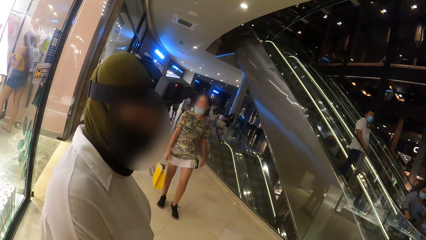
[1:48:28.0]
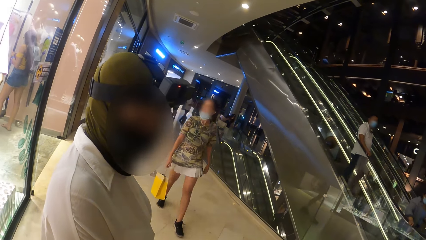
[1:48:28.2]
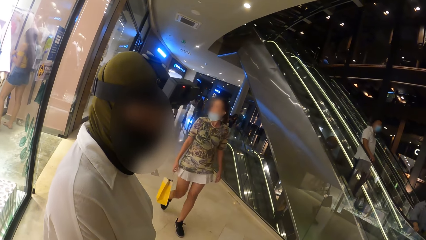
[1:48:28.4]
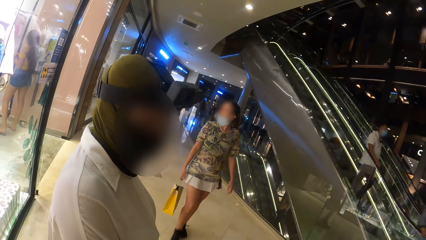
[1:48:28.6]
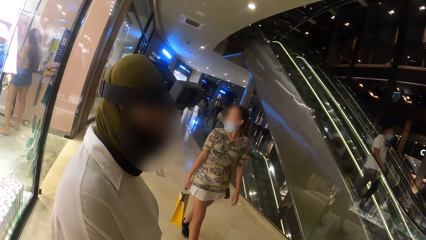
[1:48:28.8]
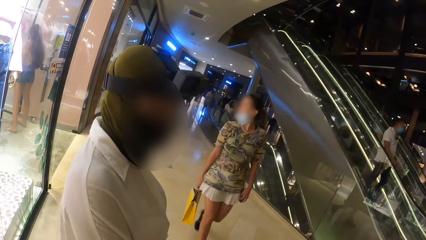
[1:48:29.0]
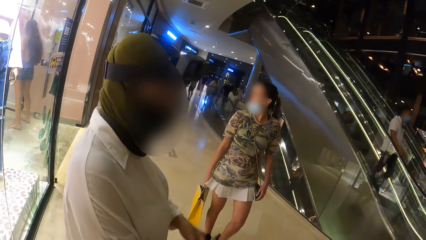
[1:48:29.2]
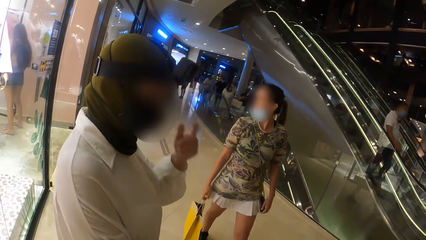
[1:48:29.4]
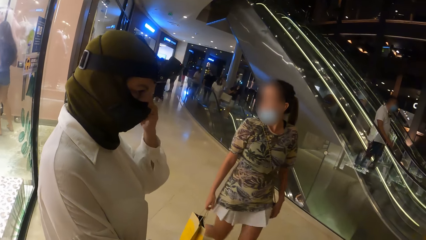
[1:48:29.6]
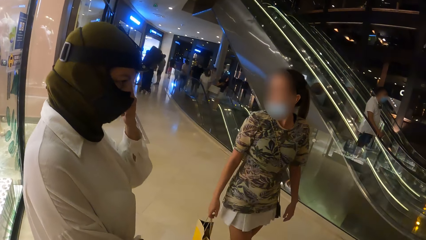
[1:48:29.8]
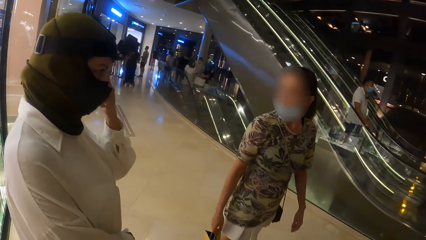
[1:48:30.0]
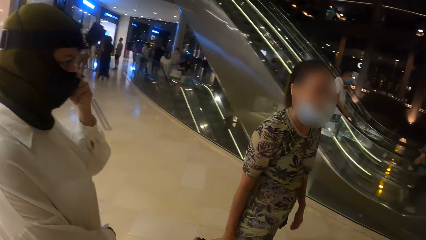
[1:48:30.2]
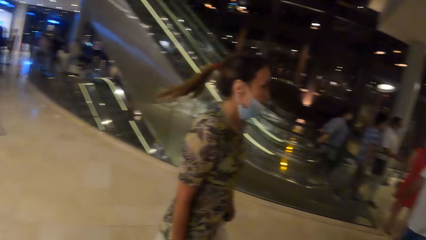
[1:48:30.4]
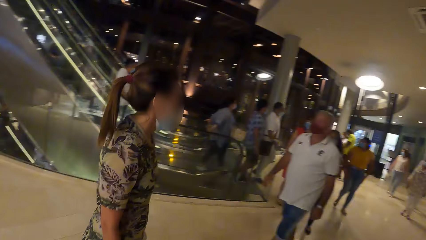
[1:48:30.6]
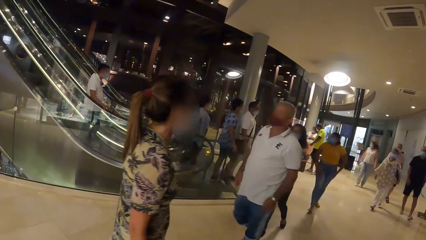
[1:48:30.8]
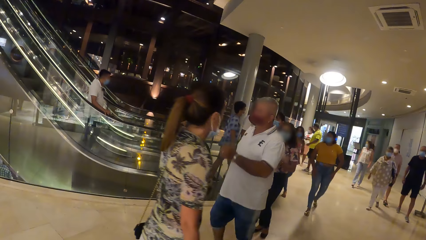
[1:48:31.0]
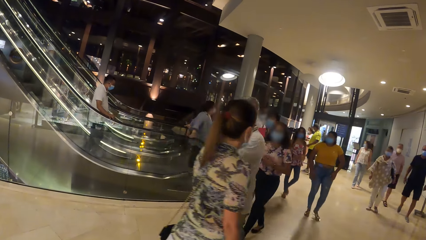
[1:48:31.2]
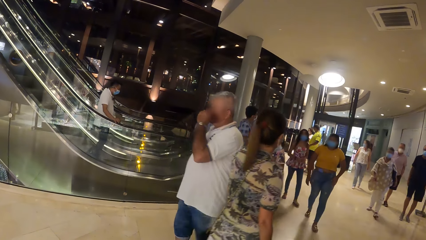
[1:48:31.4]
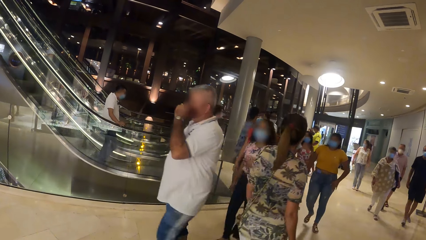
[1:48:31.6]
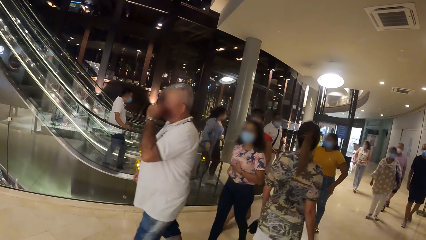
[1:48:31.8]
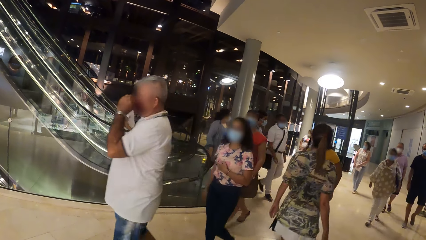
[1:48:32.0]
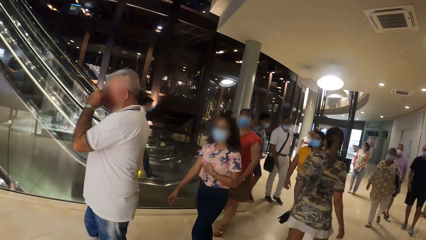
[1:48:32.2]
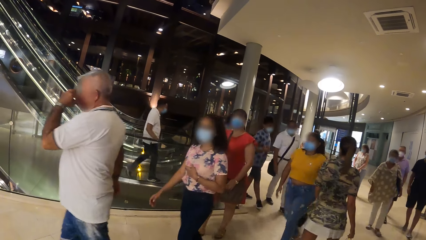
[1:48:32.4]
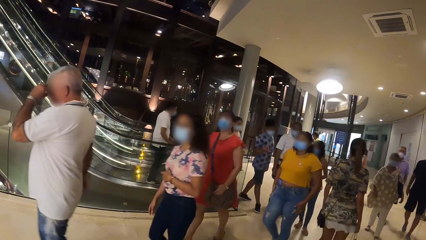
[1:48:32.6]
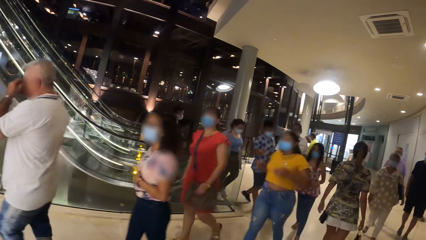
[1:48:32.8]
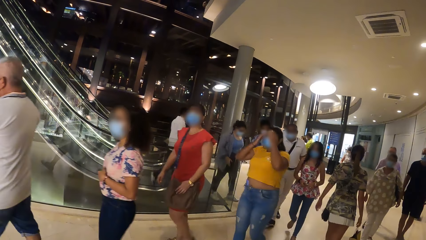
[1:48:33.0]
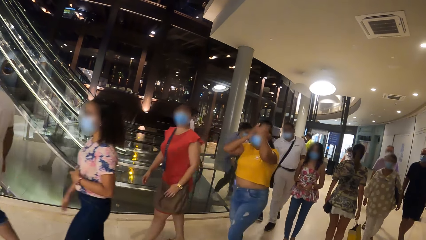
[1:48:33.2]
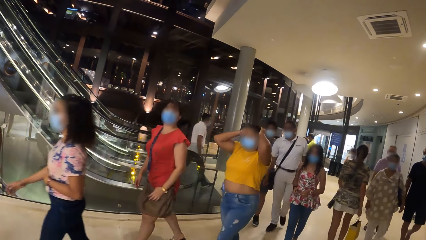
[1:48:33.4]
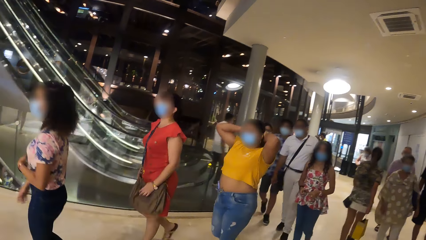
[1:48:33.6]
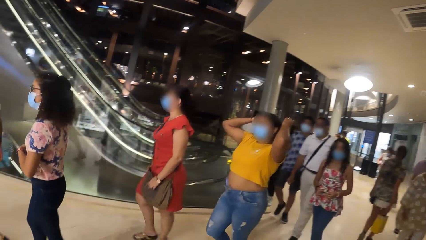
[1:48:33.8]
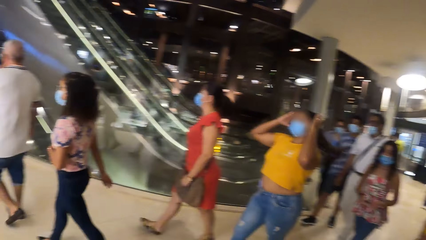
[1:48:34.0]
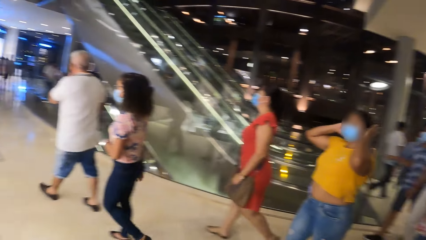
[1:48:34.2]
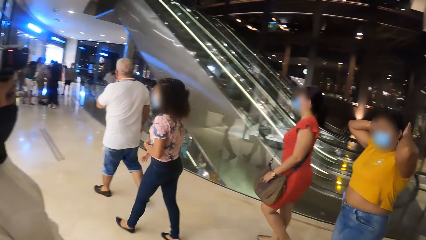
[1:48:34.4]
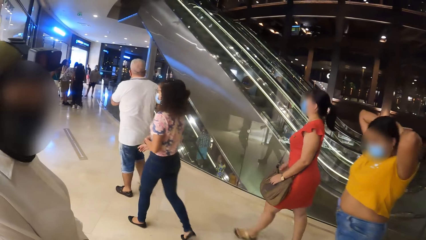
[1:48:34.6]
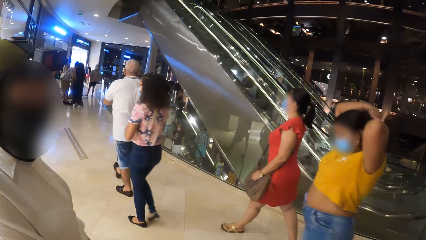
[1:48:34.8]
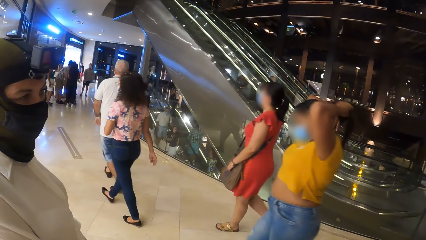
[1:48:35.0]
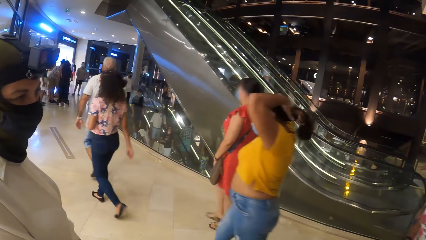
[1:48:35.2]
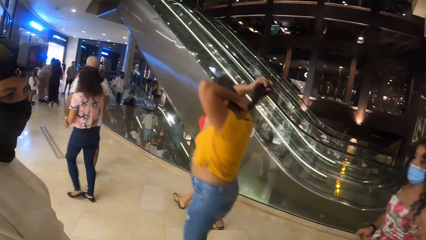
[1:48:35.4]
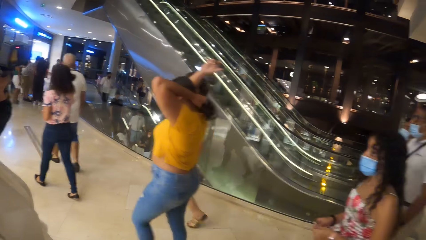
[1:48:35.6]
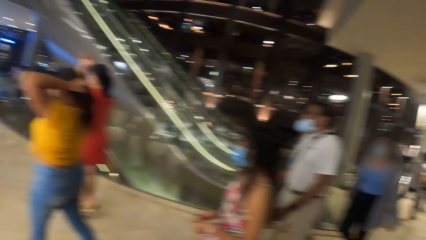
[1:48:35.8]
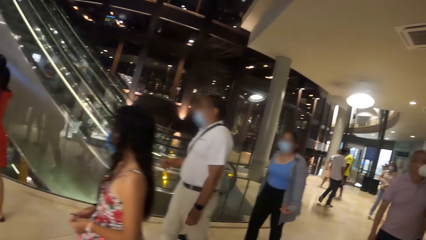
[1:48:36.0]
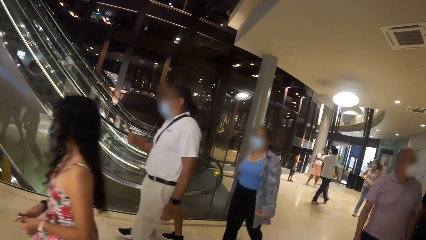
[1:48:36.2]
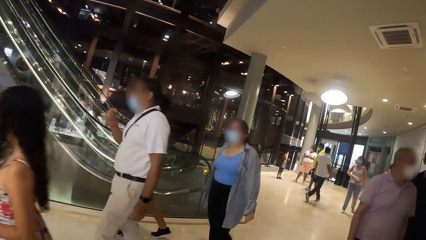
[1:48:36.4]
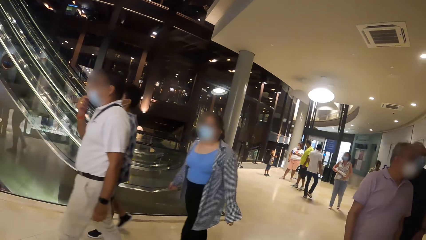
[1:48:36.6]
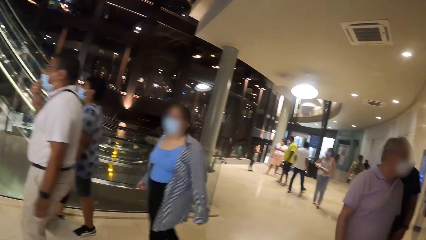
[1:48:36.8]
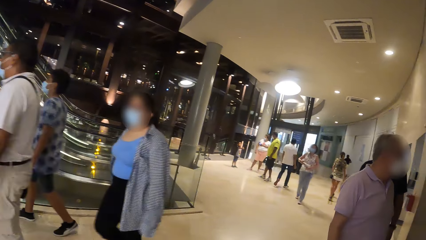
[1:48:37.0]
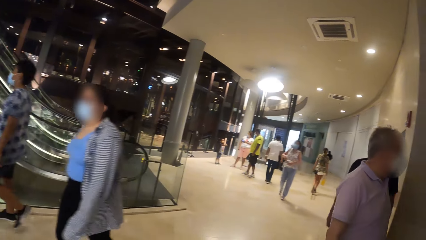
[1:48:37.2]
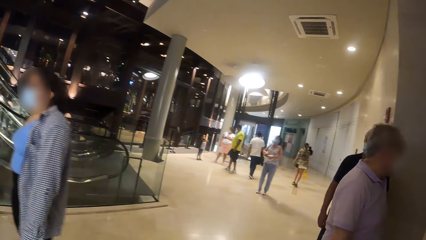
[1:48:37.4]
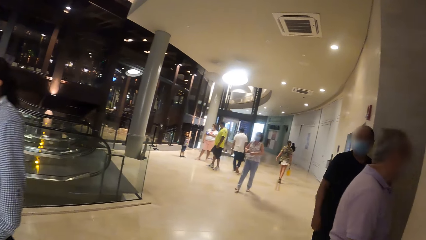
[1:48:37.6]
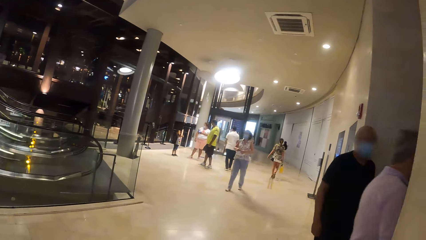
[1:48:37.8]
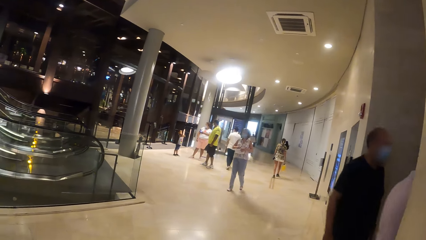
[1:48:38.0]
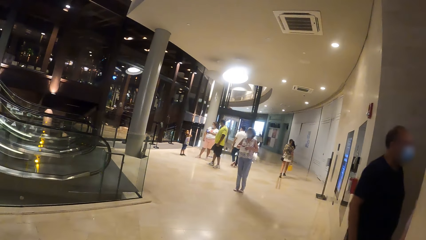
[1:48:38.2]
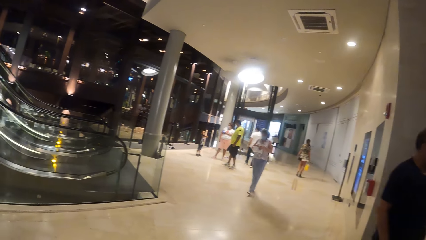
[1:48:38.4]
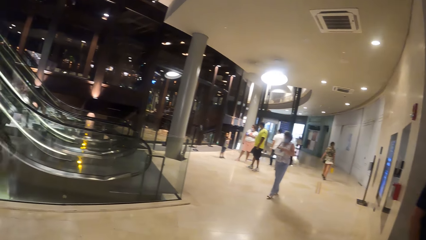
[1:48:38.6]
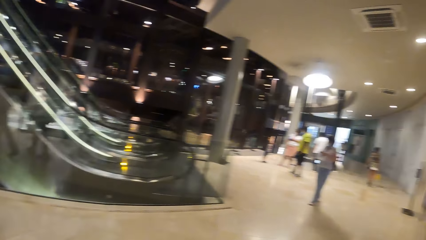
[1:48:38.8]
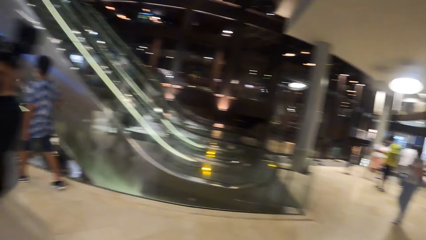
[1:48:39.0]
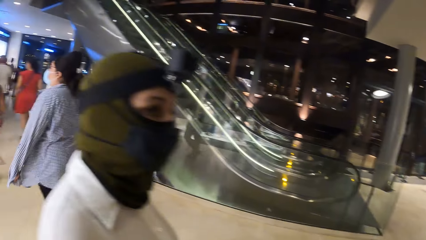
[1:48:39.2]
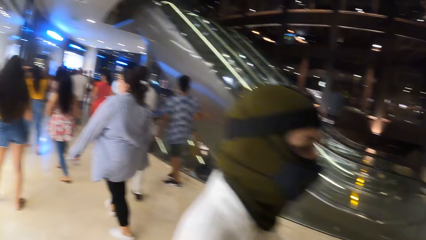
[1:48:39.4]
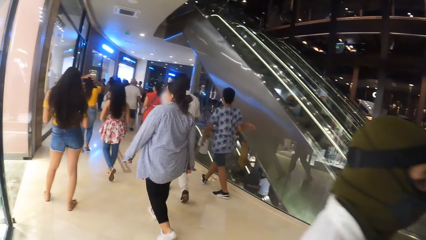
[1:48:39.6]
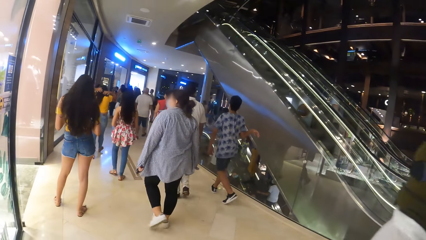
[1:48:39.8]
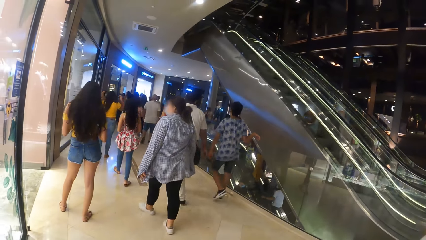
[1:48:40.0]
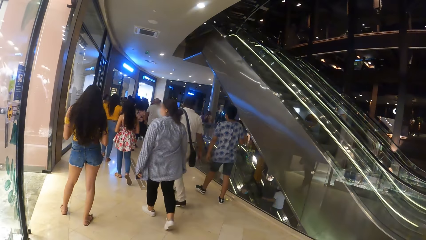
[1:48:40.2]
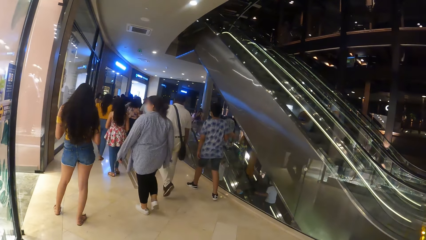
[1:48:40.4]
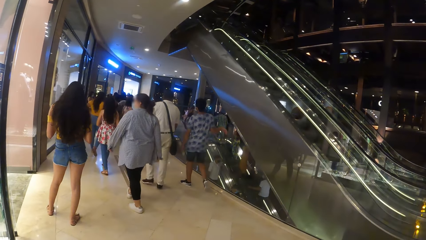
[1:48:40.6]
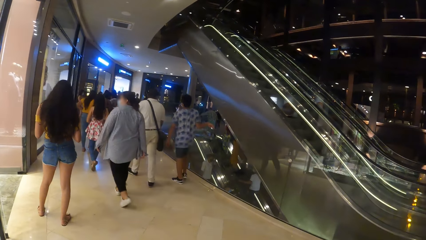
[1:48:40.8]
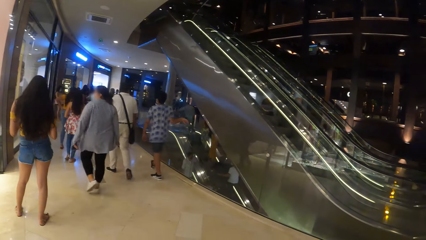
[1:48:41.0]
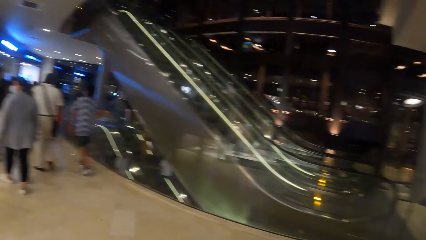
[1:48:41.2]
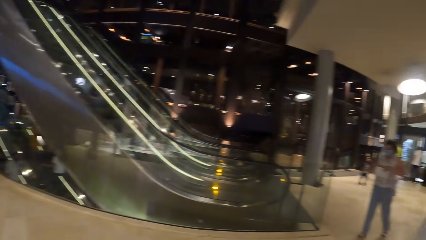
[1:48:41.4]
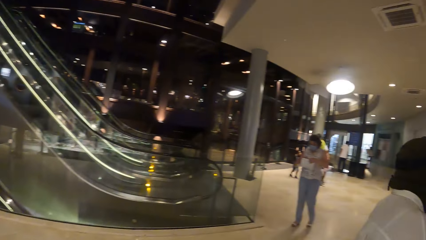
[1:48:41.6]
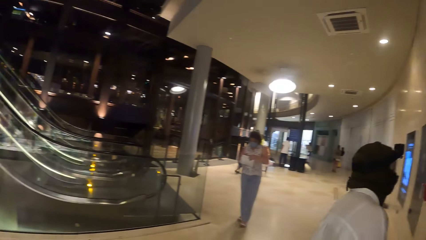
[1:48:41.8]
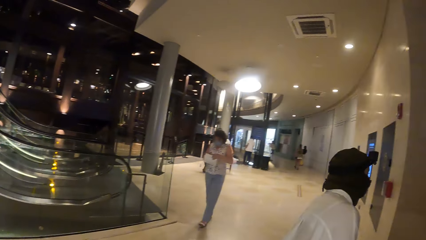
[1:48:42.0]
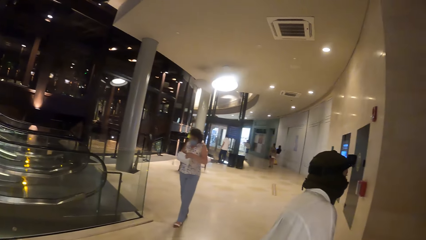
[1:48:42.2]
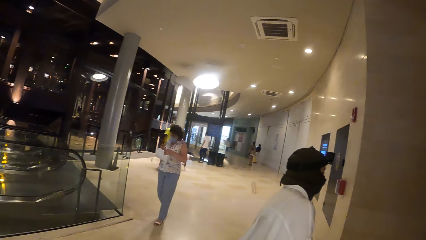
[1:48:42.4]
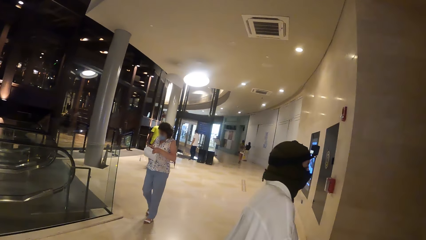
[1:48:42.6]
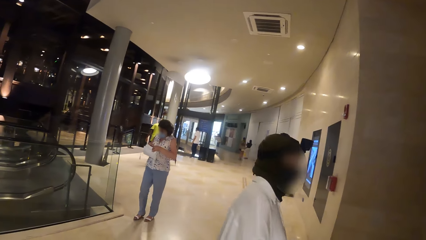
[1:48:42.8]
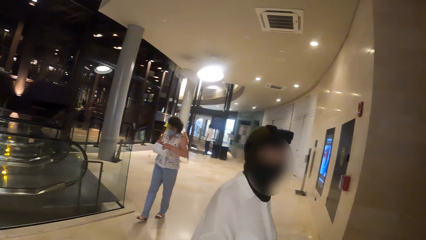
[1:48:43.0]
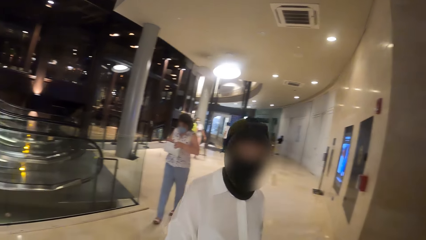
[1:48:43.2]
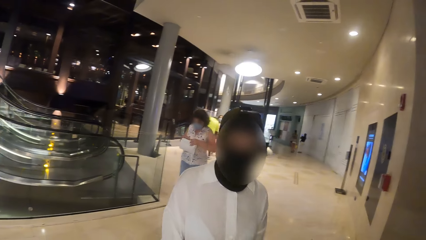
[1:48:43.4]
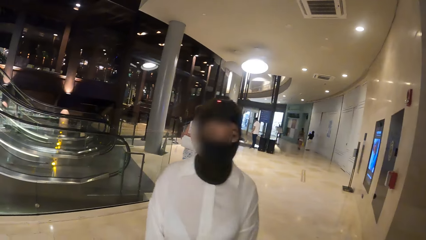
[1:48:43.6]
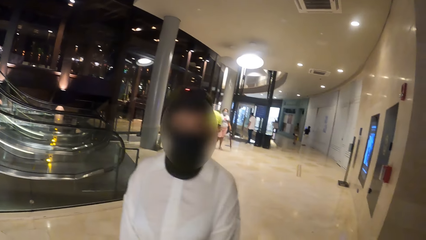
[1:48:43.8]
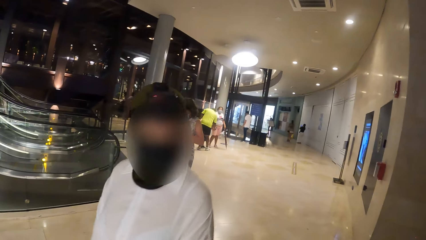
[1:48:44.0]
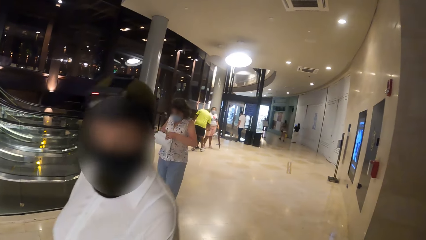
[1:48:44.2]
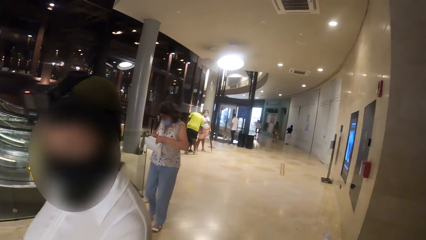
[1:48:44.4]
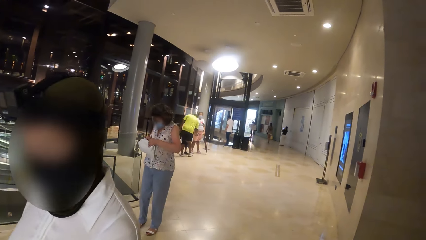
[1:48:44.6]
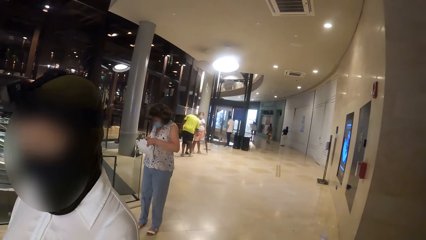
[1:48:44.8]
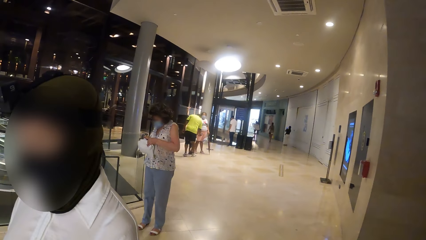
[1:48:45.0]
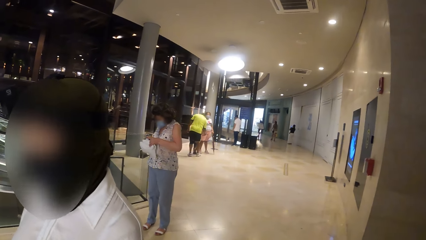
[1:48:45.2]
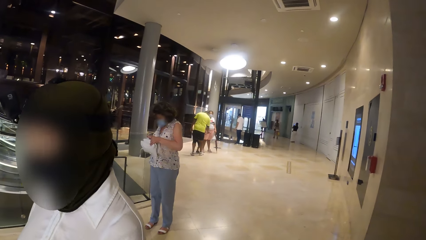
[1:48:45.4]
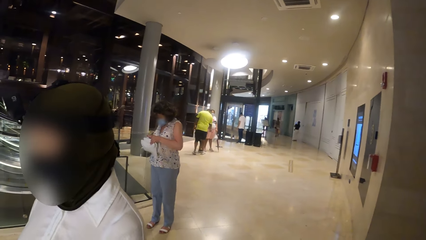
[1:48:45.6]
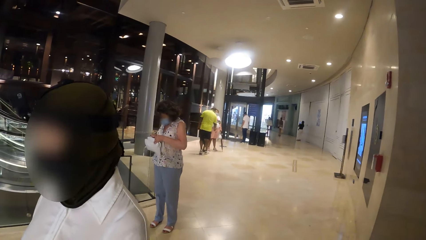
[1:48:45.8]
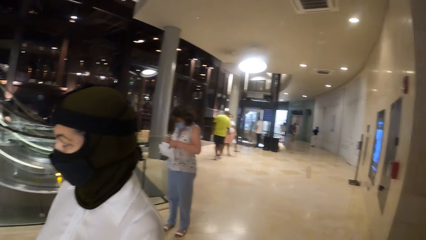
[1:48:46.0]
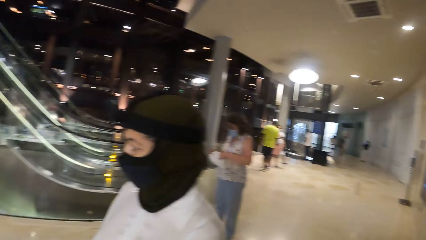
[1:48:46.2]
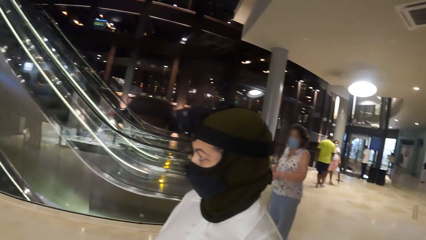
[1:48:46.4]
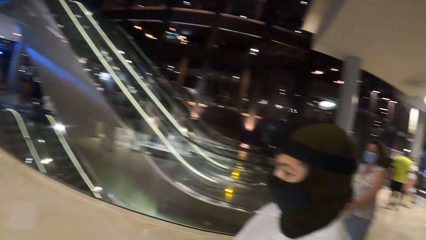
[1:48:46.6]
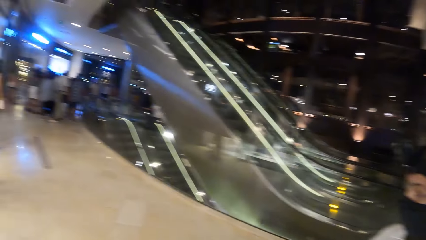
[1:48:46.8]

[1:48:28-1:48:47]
A person moves around. A woman touches her face with her left hand. The camera wearer raises a hand. Another person moves around. Seven other people move around. The first person moves around, and moves around again. The camera wearer interacts with the woman. They look around. Another person moves around.
